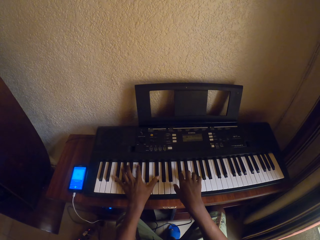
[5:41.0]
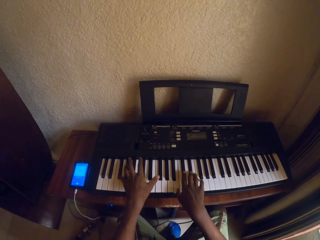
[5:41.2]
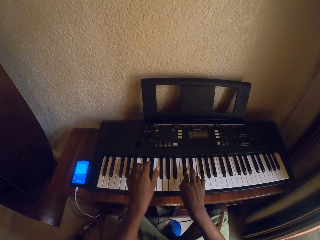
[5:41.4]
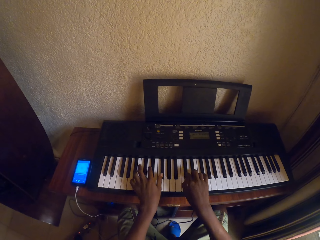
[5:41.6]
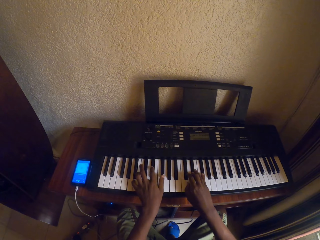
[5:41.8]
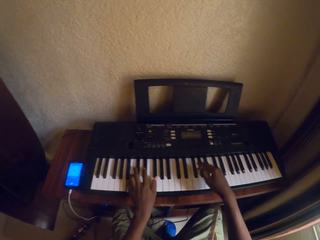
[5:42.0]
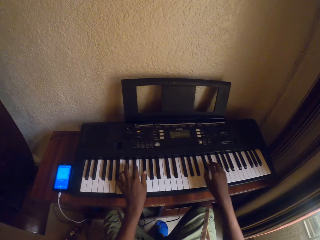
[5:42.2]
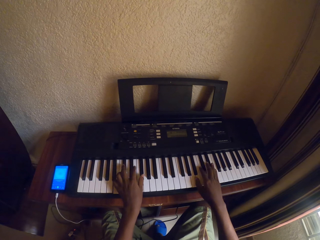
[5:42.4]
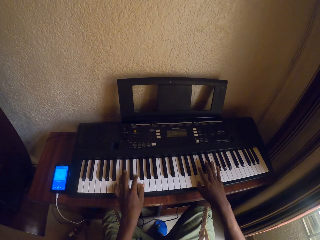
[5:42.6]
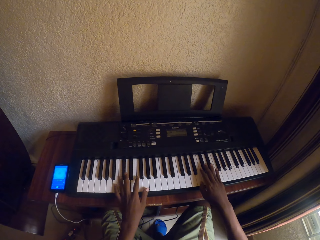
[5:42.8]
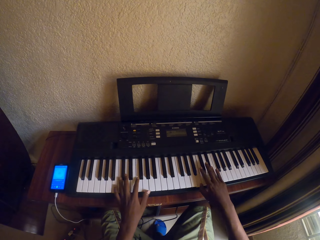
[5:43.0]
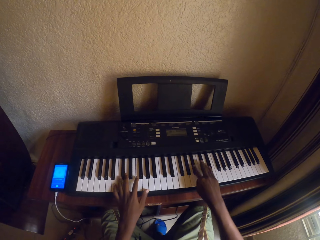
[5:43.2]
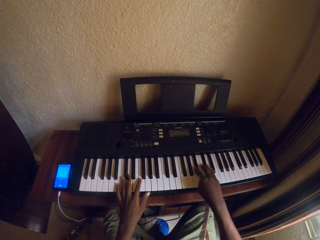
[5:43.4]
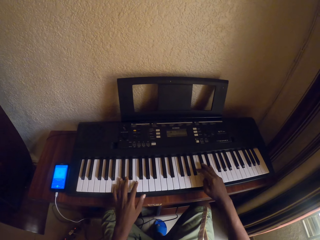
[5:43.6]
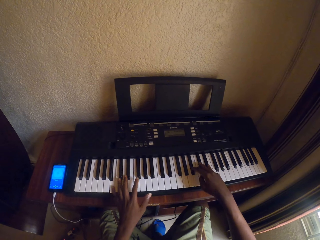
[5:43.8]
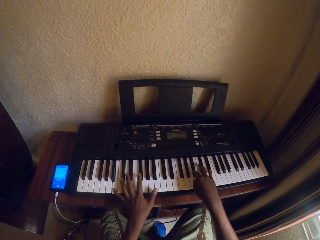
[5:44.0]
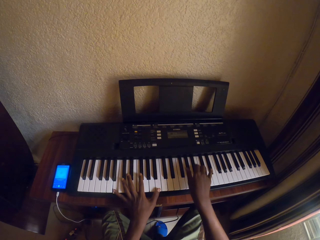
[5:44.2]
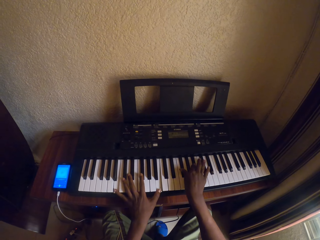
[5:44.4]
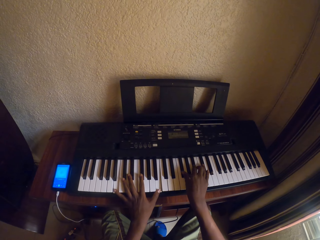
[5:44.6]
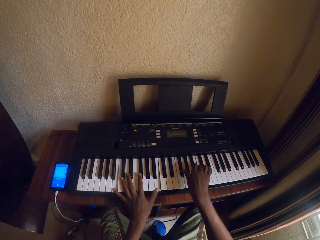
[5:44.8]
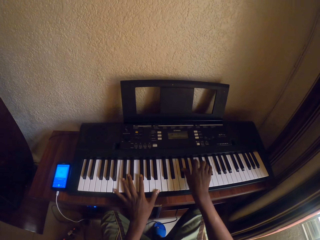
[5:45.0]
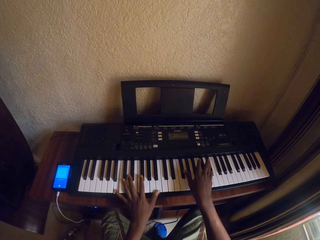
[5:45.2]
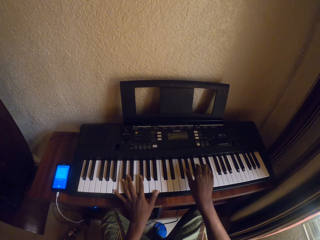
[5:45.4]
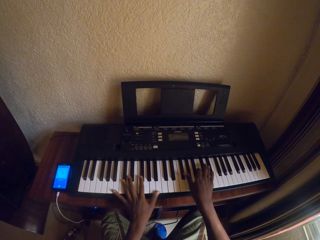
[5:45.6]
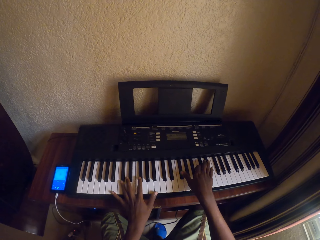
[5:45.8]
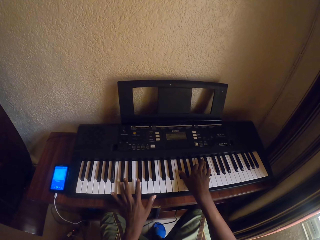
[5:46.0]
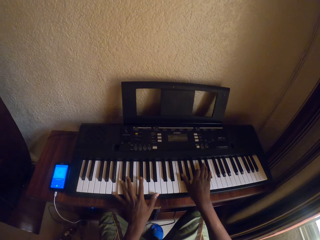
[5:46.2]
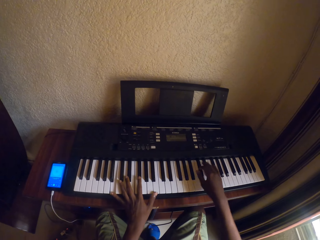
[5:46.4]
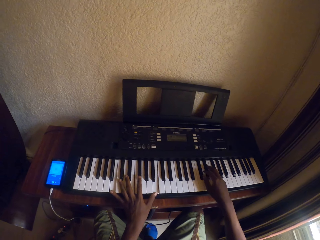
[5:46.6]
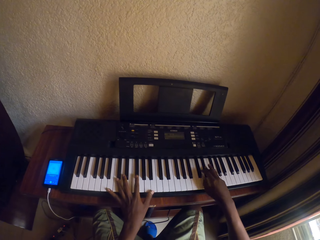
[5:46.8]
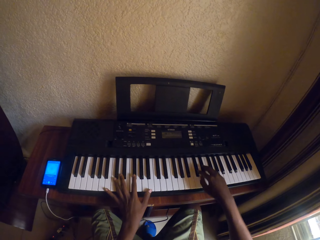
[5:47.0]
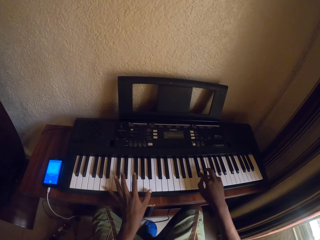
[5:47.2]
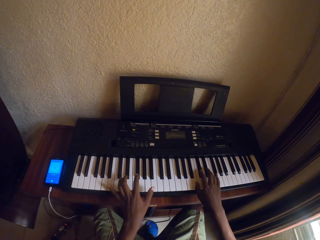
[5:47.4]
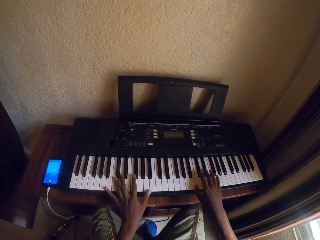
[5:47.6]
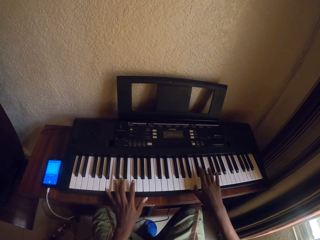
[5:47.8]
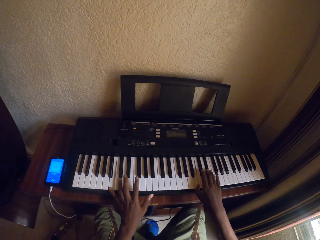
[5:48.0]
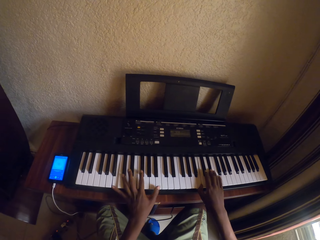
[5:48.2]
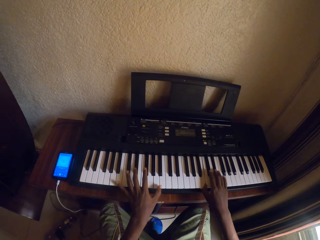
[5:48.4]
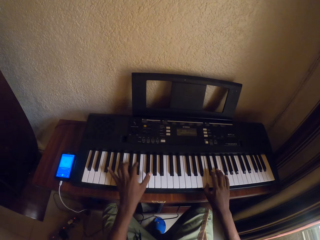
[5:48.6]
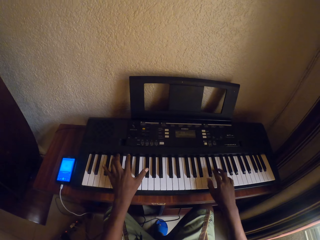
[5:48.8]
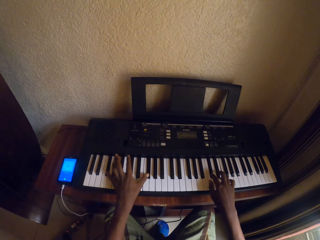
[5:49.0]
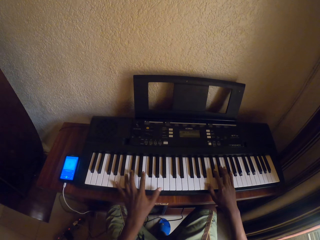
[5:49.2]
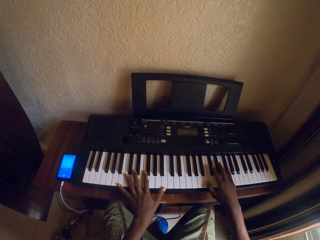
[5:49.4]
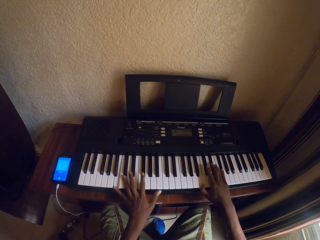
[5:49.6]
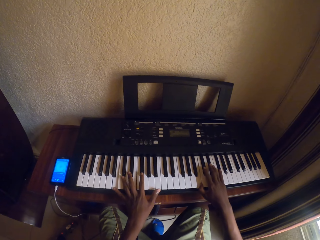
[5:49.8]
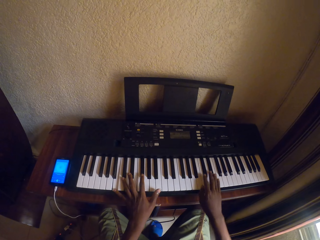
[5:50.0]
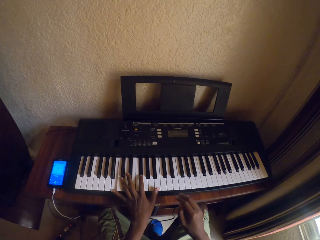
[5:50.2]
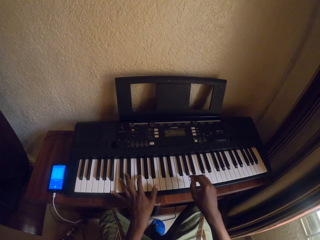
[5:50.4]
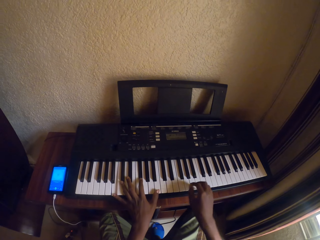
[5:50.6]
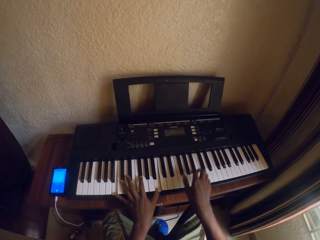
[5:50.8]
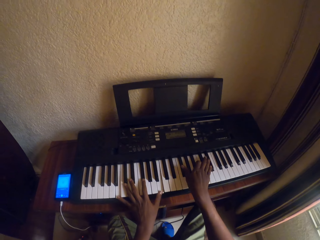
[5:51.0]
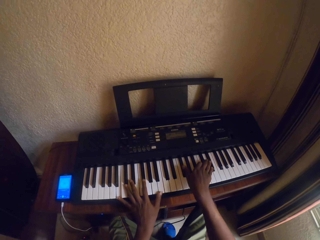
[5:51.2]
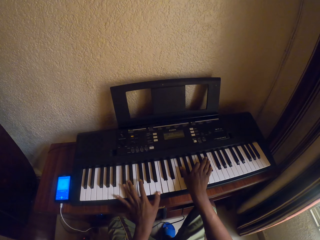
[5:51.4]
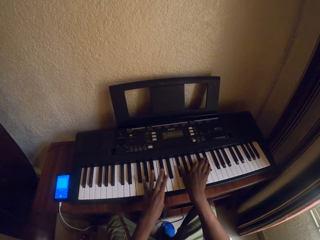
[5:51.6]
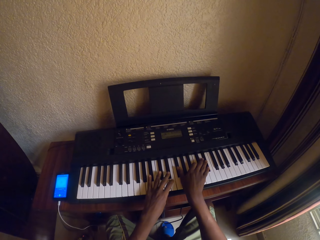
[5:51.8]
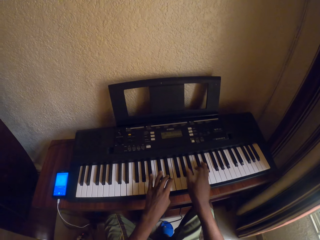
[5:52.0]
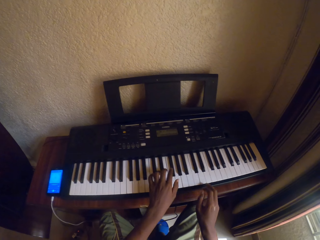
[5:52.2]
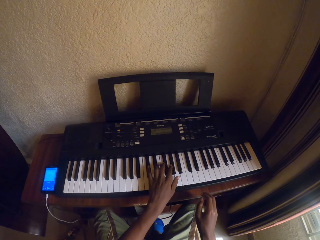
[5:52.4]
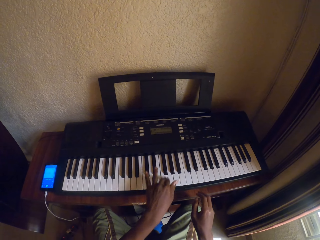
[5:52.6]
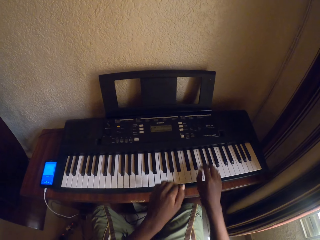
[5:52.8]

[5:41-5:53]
The camera wearer looks at the keyboard.

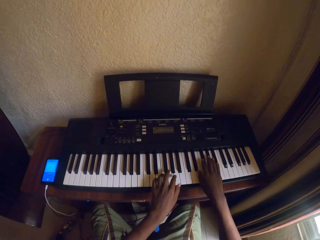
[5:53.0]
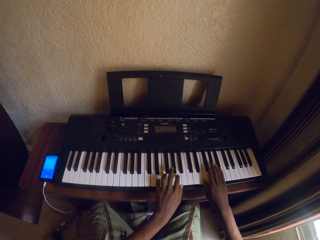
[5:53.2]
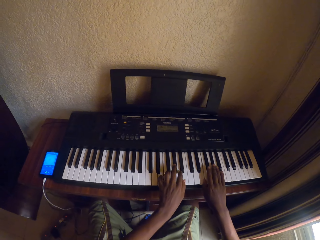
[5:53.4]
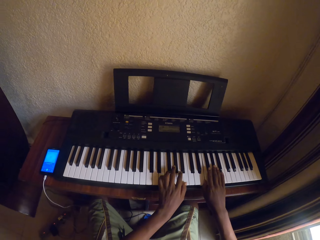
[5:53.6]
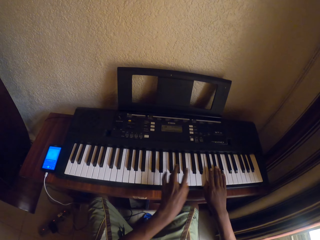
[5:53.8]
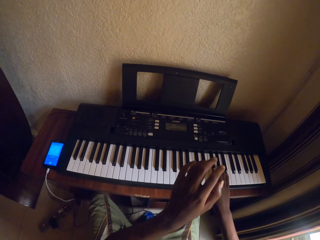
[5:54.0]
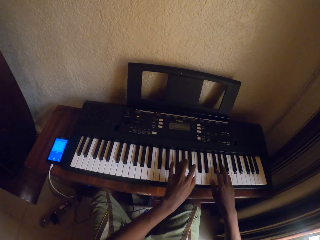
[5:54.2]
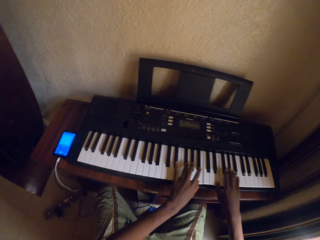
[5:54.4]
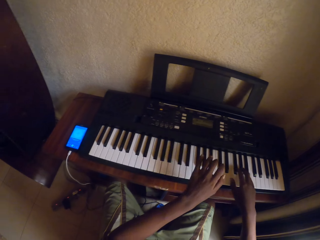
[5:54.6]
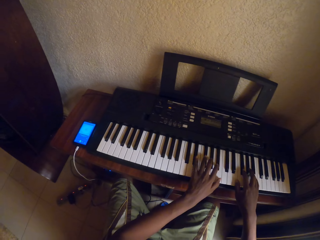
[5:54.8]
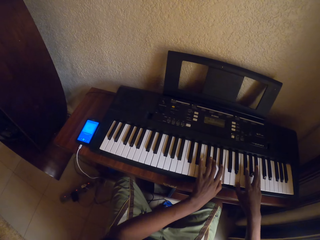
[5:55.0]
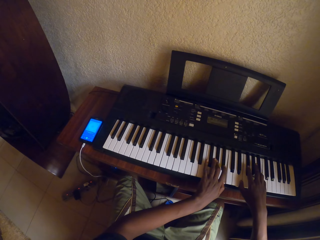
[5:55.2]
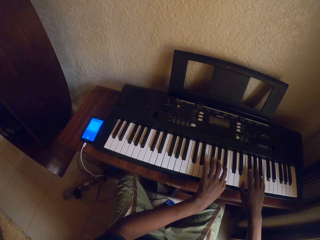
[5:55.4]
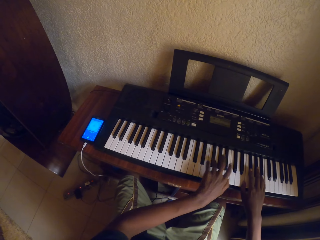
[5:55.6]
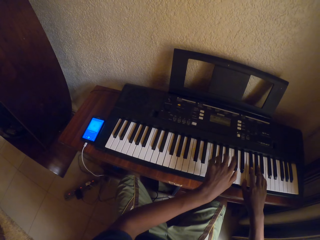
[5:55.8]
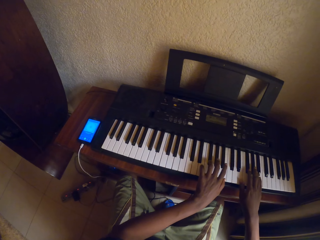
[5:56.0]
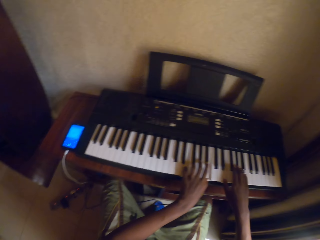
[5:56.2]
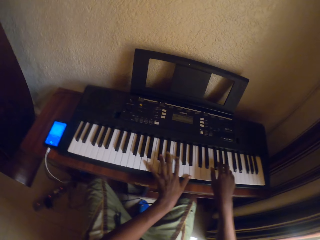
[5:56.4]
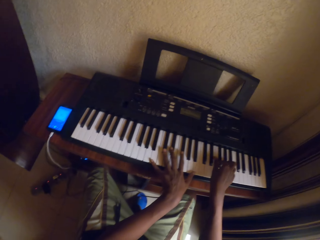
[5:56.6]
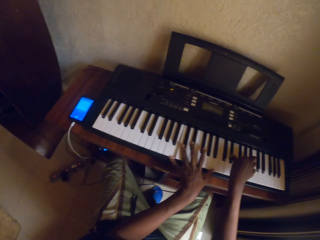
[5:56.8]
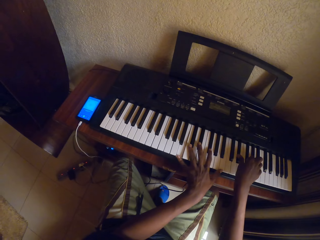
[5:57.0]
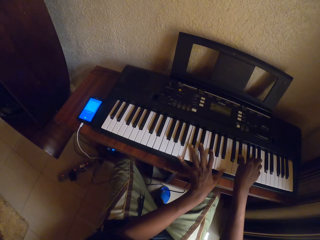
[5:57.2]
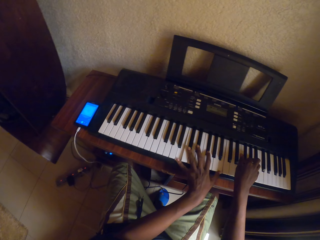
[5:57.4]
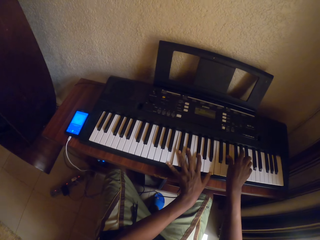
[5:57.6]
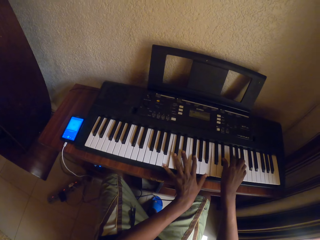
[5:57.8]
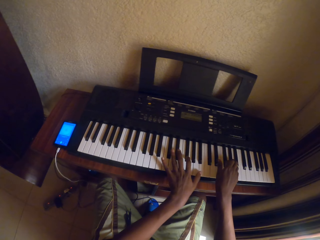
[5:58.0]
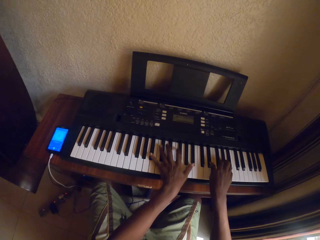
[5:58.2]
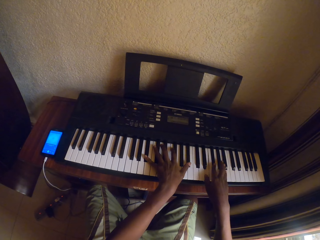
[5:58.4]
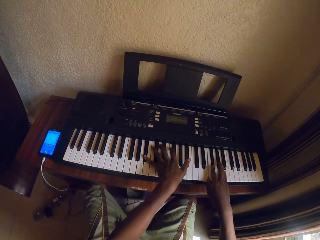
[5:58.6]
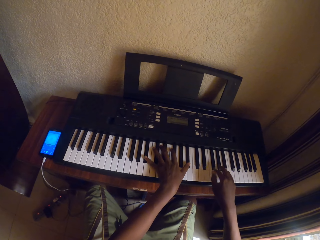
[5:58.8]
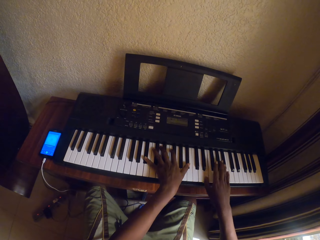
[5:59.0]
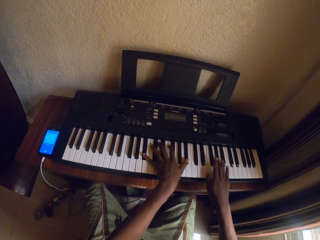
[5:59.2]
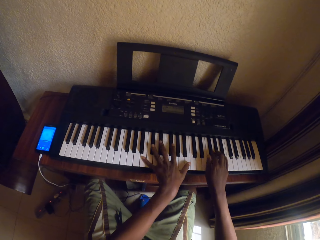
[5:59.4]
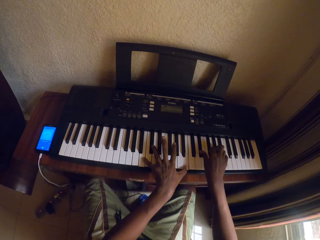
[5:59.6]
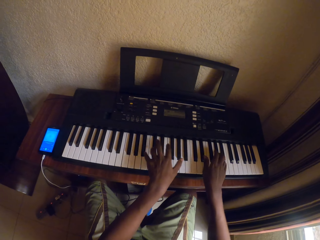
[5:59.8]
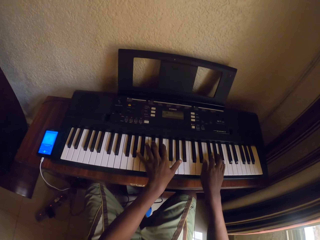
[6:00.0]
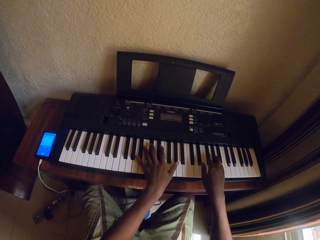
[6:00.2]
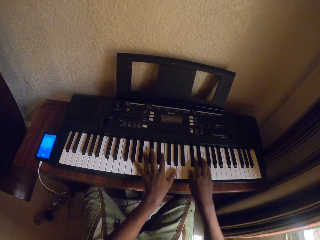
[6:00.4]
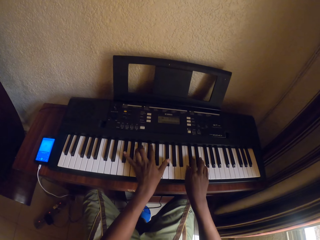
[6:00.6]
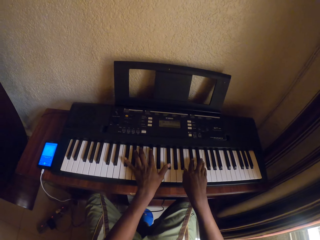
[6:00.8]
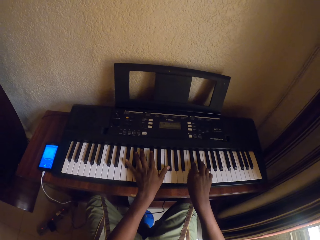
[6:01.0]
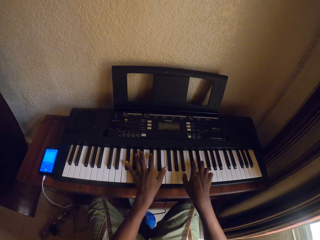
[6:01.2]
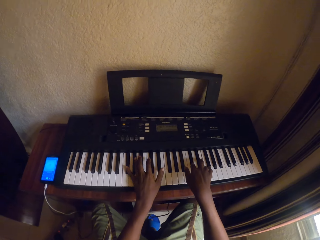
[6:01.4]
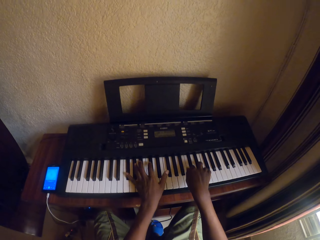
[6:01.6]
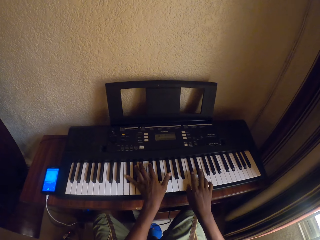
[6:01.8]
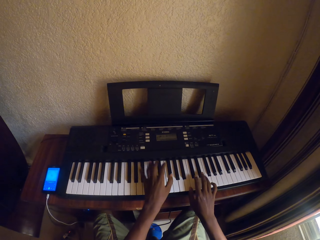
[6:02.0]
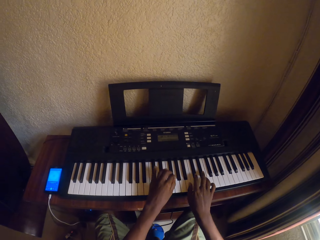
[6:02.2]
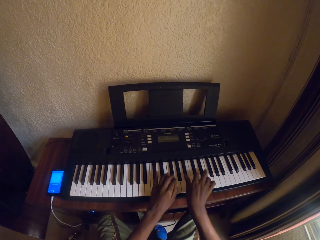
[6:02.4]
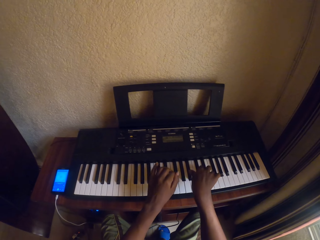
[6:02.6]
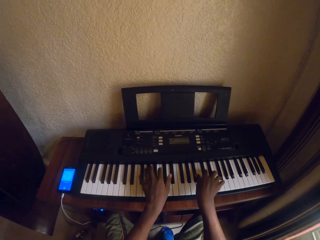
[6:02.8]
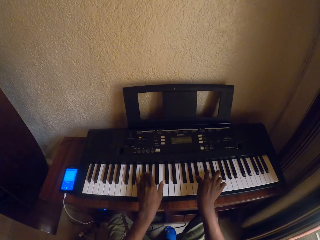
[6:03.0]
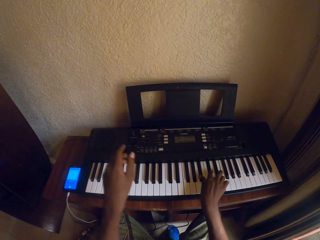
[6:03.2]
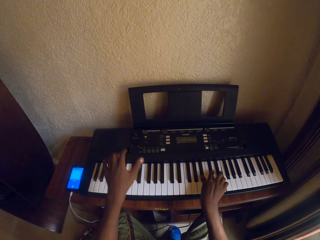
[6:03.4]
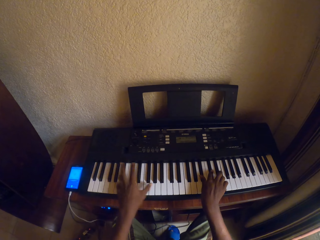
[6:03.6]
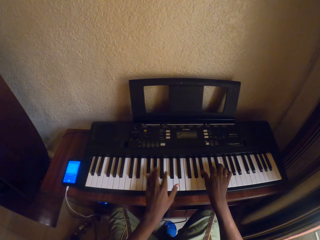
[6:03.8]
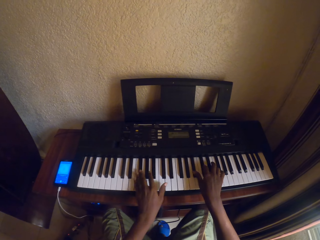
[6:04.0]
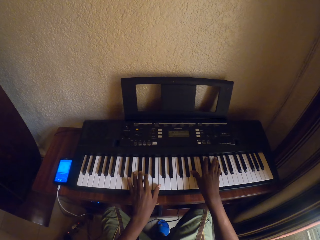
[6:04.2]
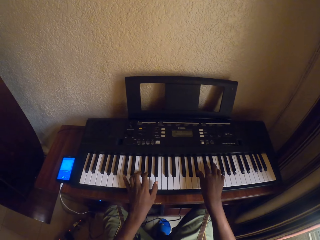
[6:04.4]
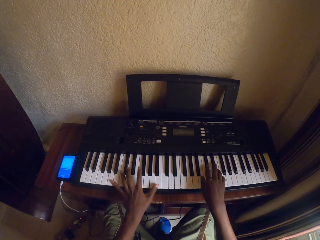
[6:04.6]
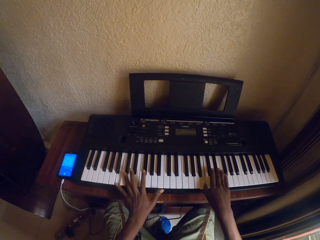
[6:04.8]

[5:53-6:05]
The camera wearer plays the keyboard with both hands.
